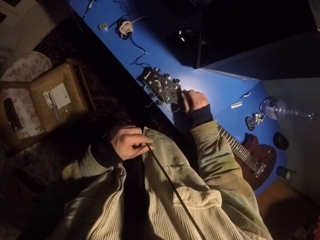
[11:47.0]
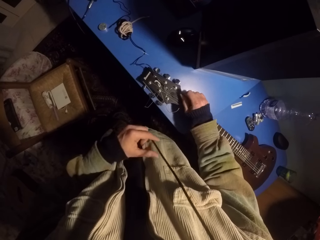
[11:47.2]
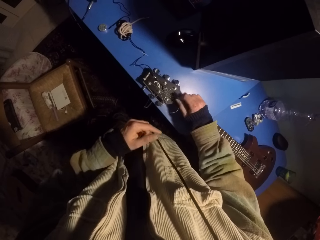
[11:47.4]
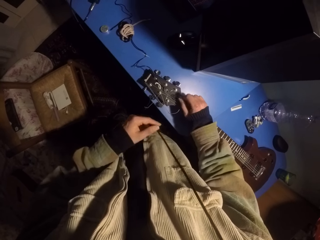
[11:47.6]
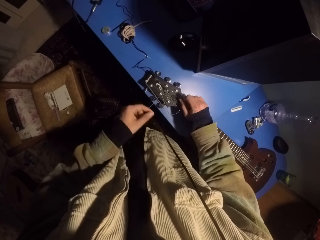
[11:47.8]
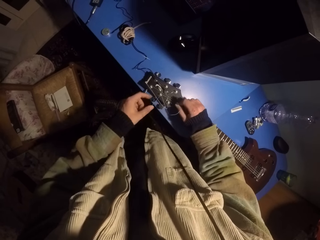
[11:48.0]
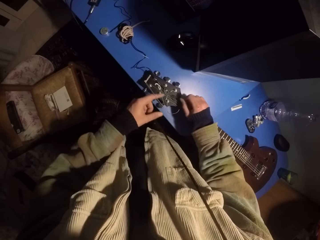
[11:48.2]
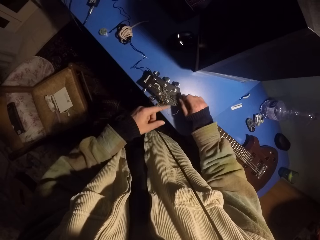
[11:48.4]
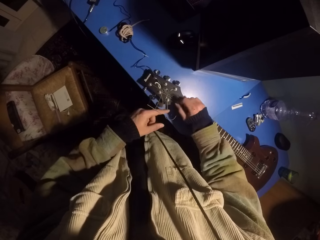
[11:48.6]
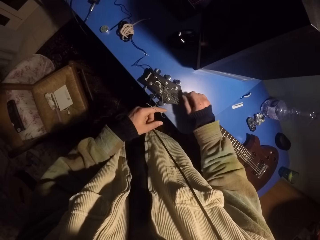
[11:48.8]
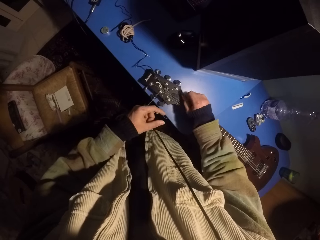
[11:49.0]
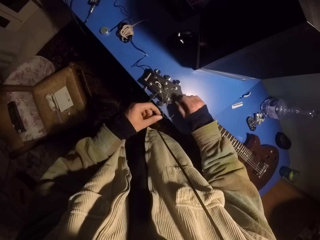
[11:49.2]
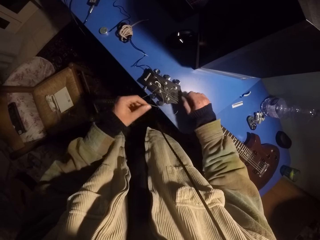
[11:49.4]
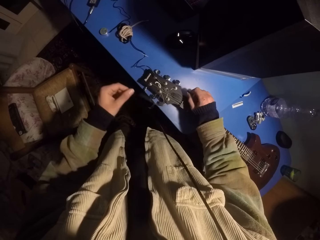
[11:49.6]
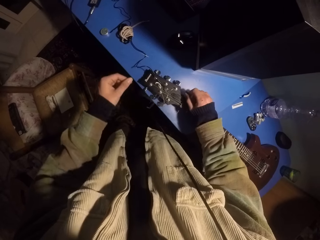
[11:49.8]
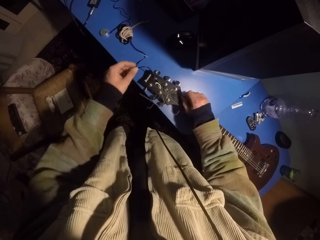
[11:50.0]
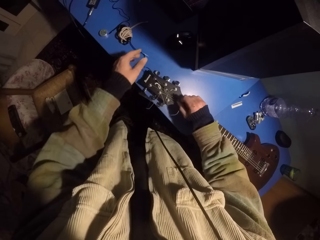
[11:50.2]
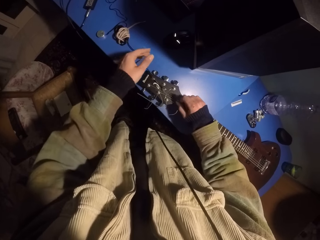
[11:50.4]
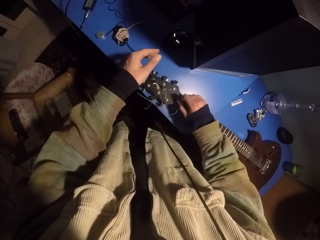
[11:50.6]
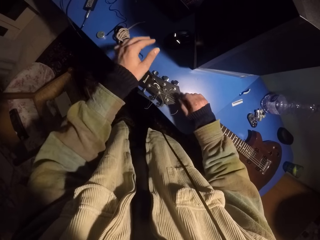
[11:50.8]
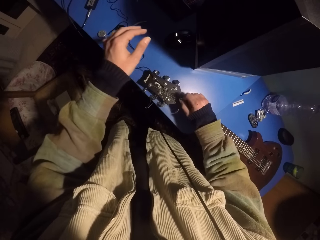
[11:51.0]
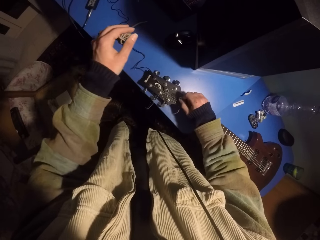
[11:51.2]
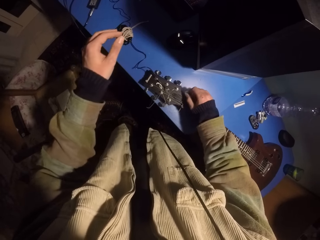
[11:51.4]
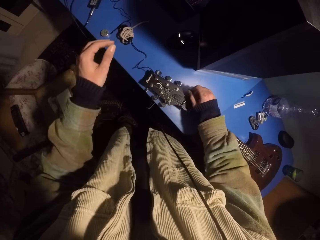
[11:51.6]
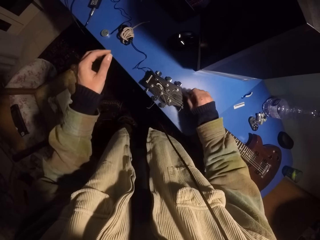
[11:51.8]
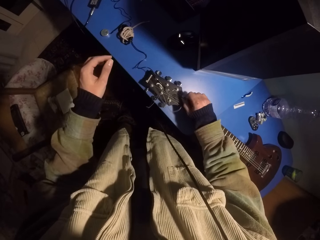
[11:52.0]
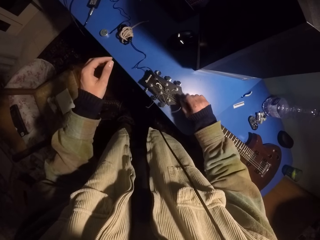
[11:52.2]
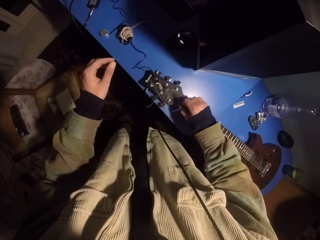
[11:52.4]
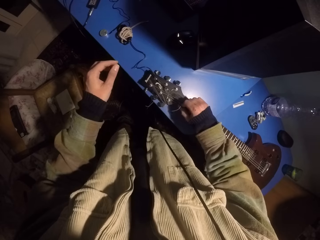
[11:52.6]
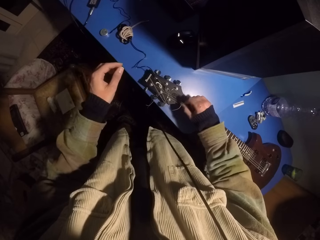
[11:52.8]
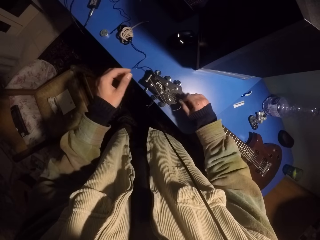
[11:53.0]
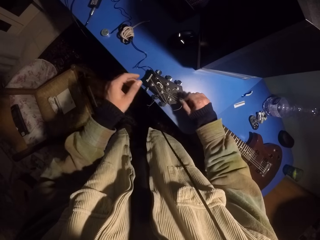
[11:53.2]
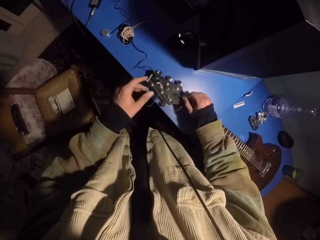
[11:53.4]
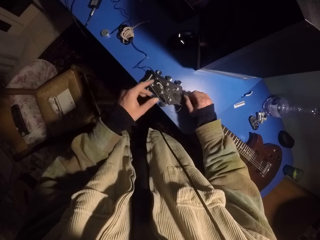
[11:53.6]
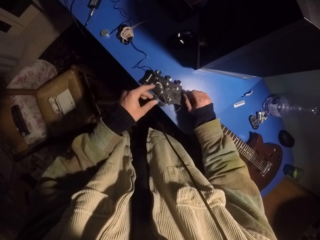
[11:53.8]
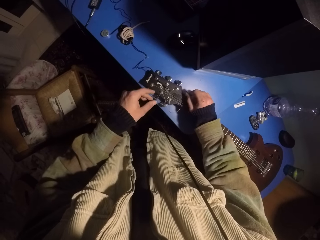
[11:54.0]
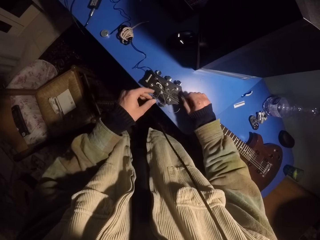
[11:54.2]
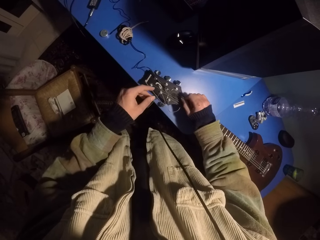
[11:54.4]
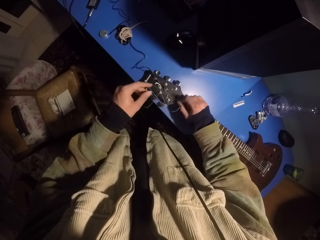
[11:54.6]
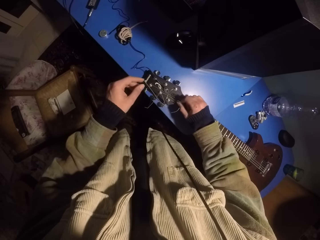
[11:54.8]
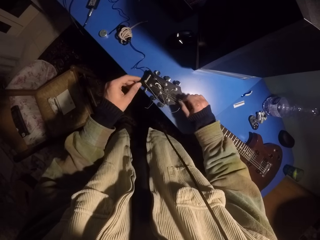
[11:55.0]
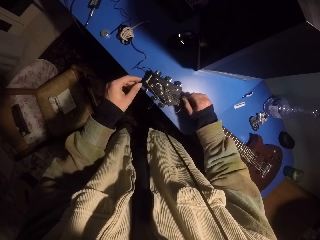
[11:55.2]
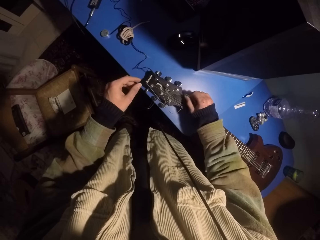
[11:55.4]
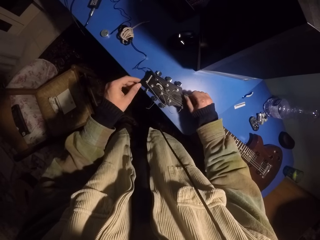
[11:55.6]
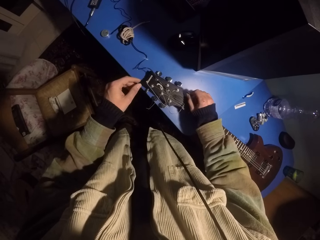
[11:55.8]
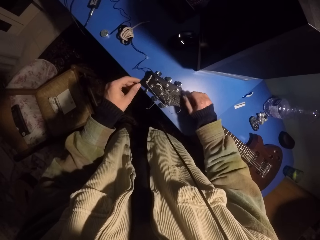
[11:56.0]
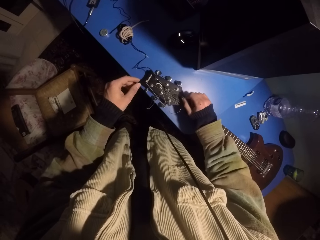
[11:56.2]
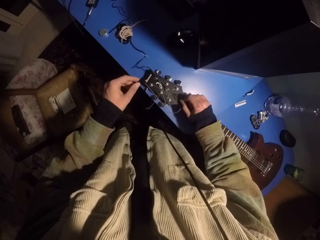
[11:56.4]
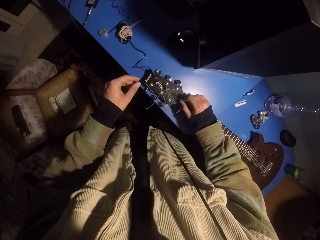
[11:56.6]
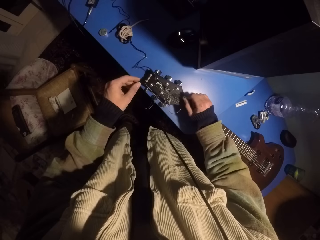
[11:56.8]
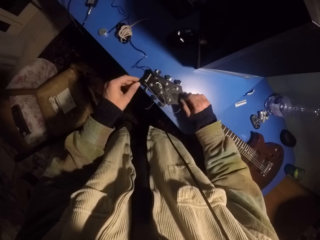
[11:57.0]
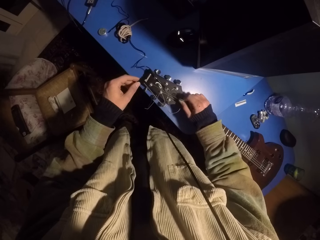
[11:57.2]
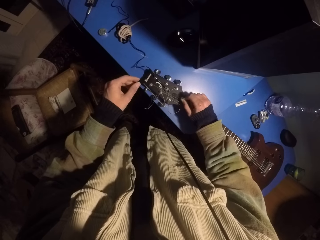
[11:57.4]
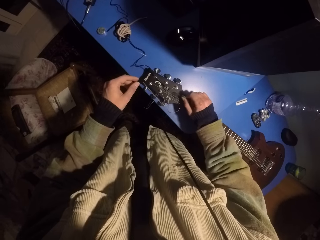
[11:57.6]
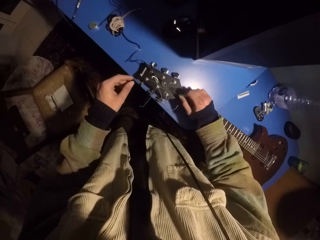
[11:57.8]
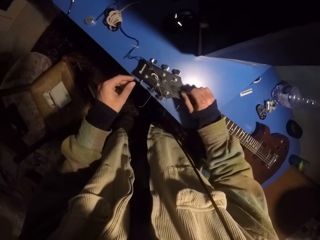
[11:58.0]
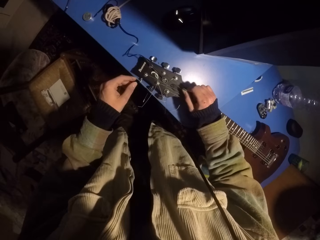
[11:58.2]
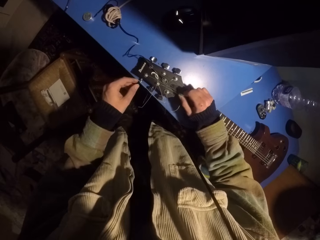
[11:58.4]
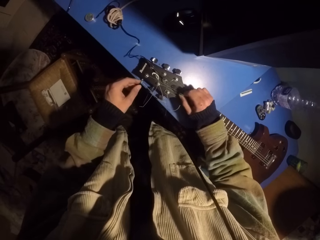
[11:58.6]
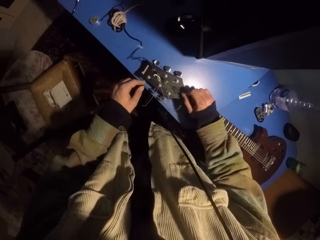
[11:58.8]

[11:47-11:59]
The camera wearer moves guitar strings with a finger. They play the guitar strings with a pick.

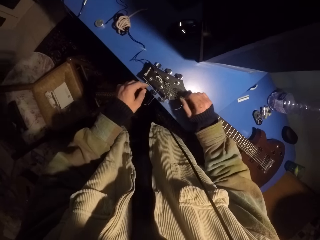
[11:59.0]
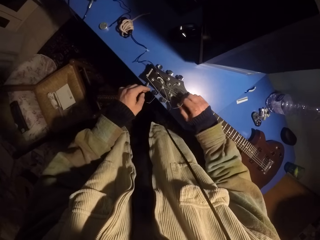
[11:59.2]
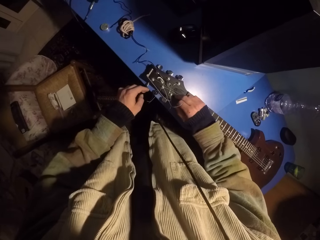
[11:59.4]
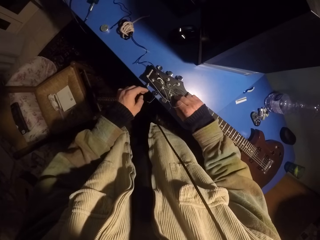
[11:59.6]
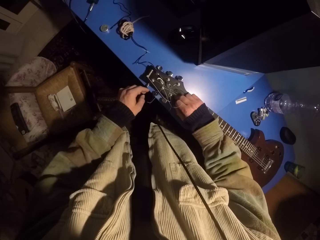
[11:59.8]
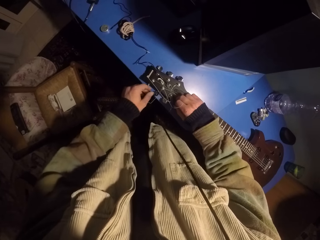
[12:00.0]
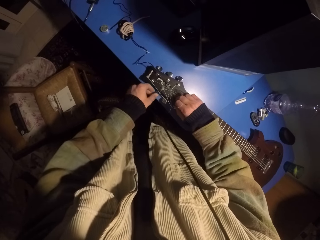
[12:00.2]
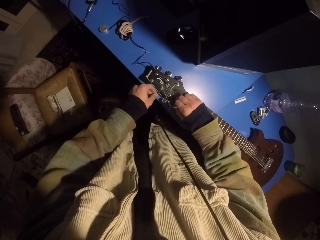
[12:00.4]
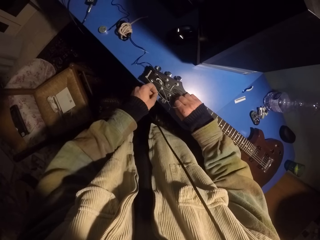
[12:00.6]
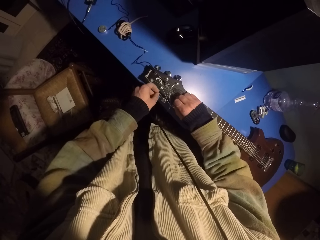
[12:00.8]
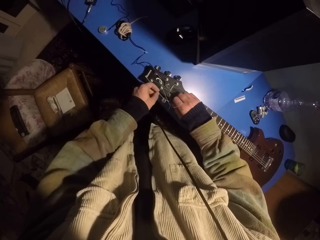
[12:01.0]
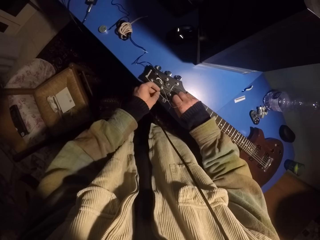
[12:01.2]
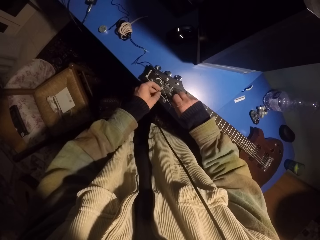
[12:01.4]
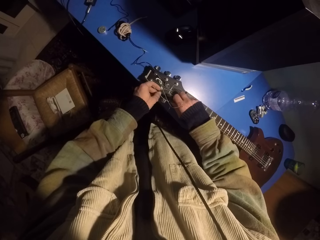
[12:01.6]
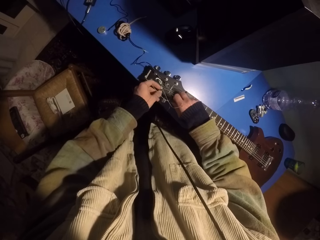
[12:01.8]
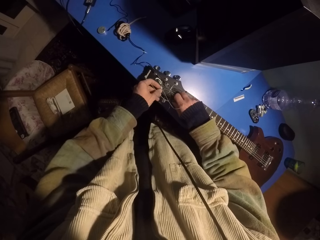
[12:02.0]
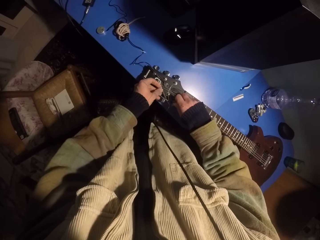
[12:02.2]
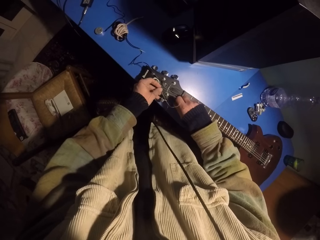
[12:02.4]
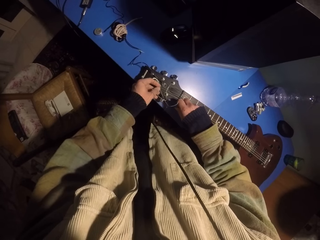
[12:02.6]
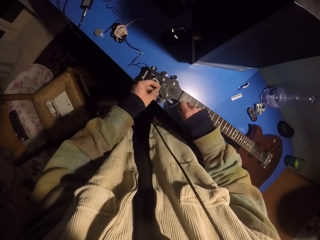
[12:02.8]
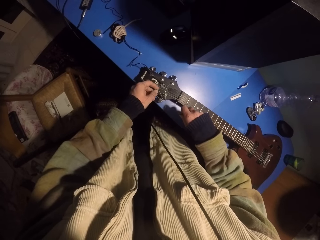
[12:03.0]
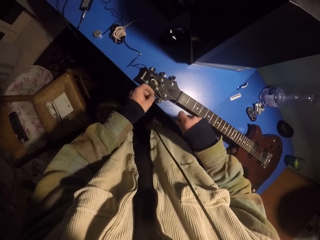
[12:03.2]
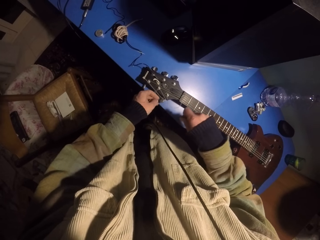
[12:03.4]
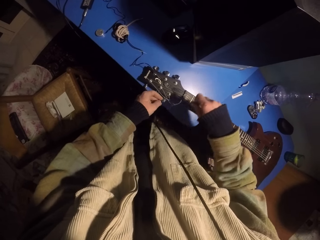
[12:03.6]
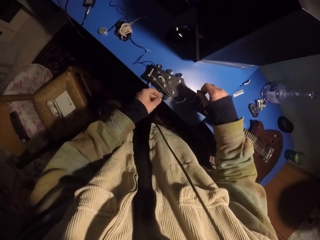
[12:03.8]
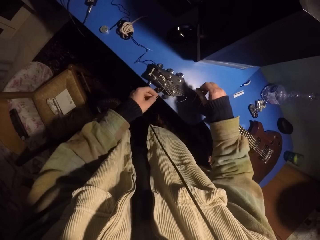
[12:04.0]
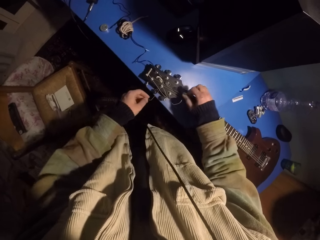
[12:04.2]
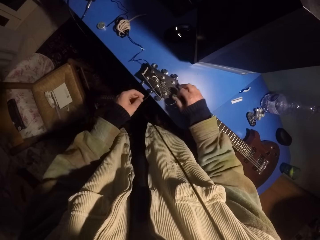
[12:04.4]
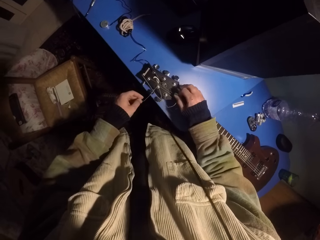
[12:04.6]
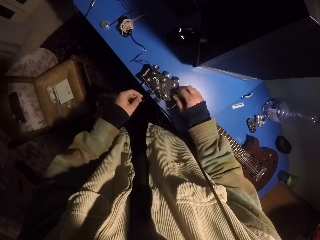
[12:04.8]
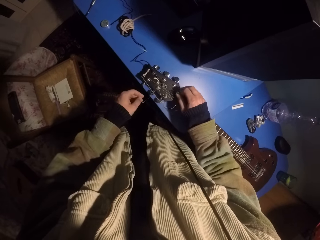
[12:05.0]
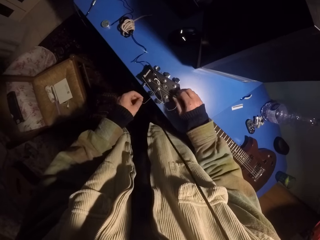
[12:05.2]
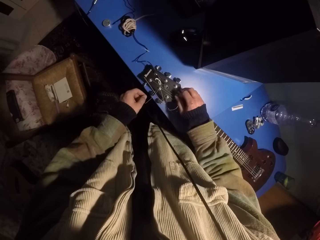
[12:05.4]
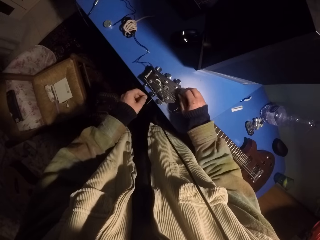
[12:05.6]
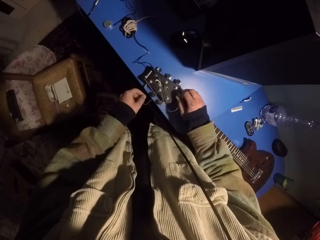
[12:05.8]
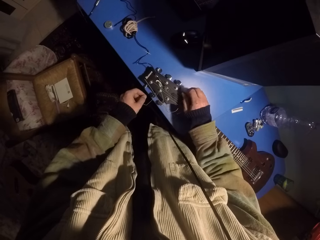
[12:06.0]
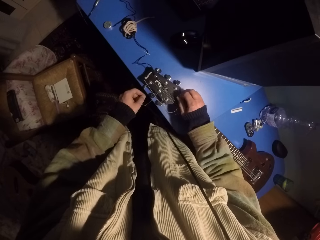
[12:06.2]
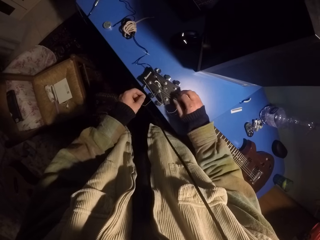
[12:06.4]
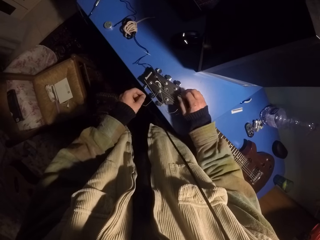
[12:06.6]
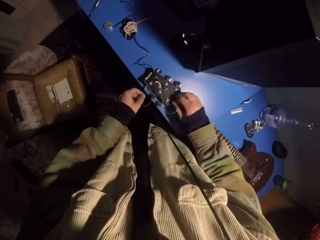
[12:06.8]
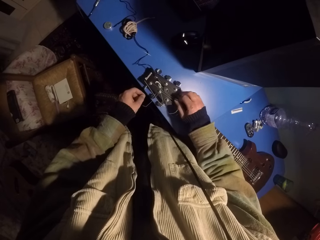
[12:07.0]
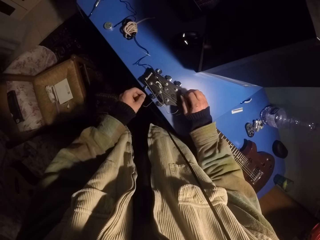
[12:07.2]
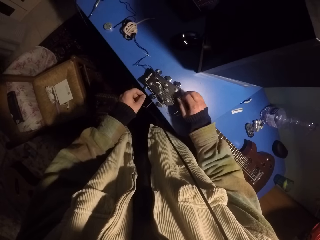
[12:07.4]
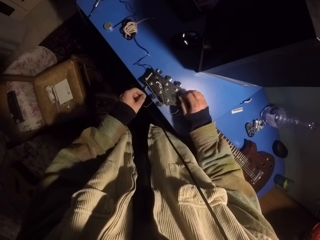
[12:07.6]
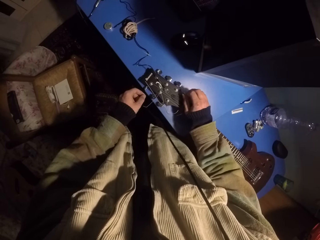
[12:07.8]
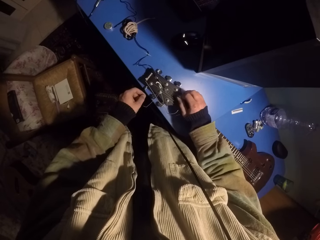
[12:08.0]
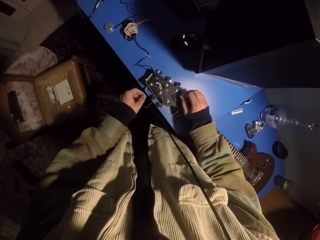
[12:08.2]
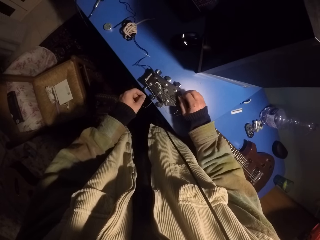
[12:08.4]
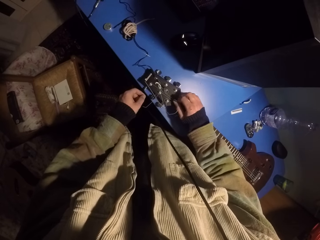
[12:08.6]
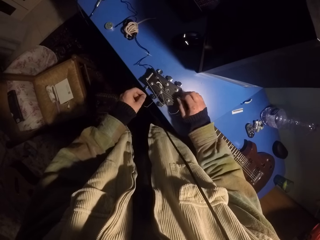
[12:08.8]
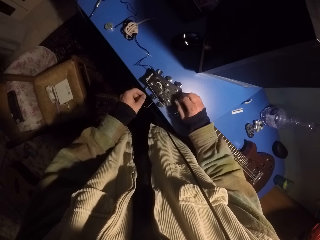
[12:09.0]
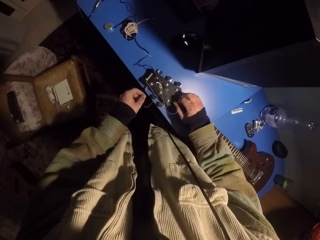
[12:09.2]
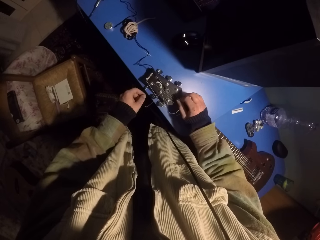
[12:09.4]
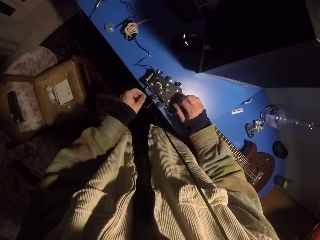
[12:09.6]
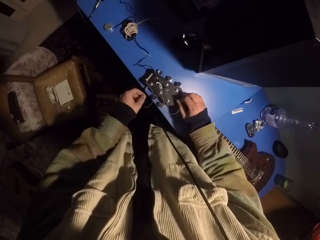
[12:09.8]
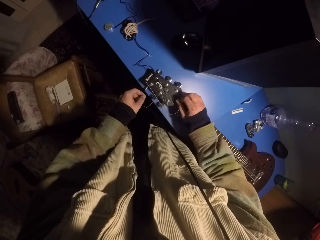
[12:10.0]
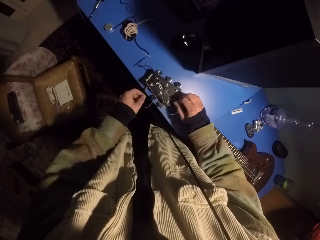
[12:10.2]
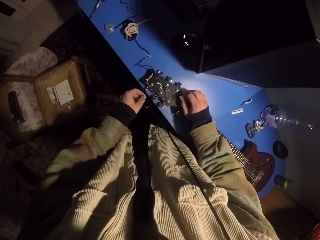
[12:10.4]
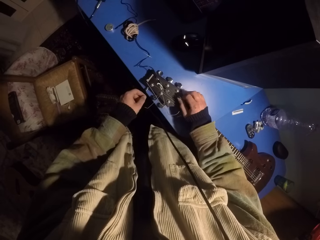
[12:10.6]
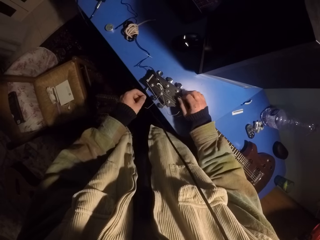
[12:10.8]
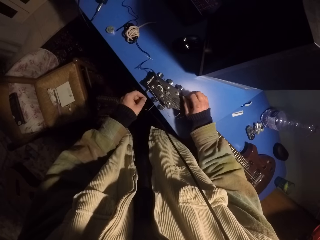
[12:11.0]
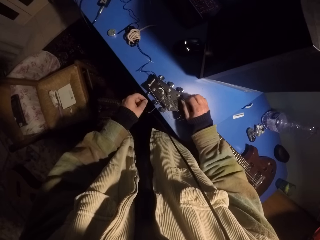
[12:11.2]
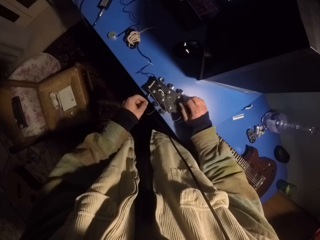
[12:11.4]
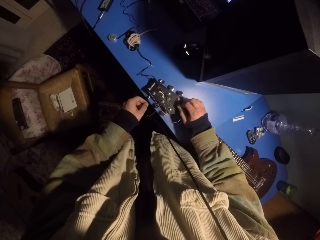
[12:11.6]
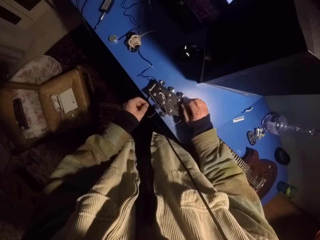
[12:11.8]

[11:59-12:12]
The camera wearer moves a guitar string. They play guitar strings with a pick.
